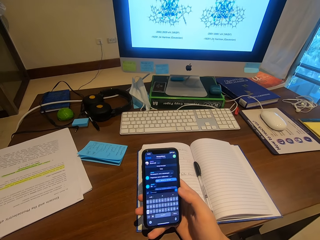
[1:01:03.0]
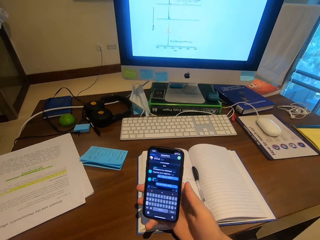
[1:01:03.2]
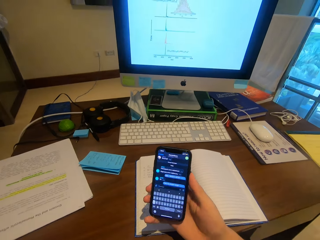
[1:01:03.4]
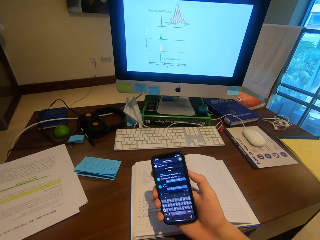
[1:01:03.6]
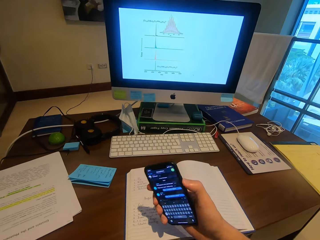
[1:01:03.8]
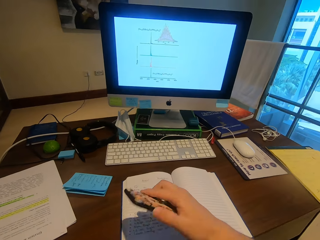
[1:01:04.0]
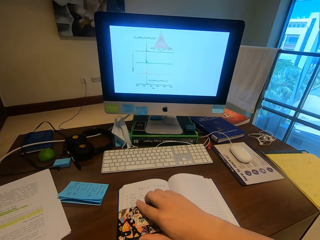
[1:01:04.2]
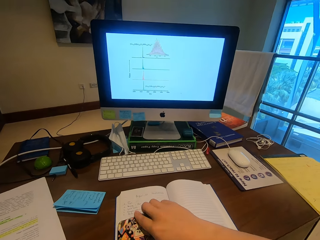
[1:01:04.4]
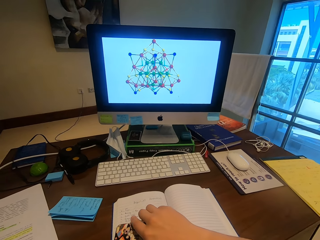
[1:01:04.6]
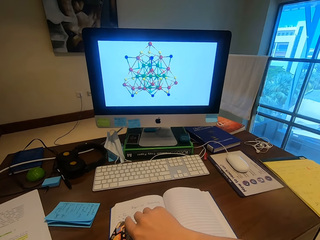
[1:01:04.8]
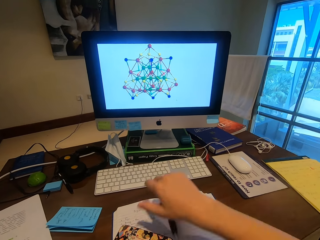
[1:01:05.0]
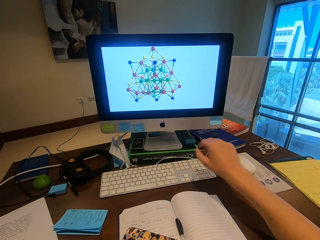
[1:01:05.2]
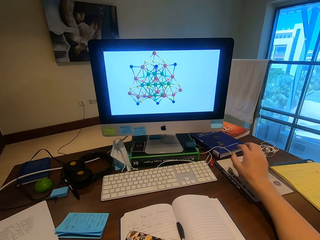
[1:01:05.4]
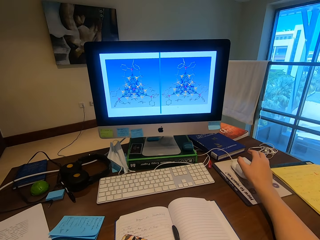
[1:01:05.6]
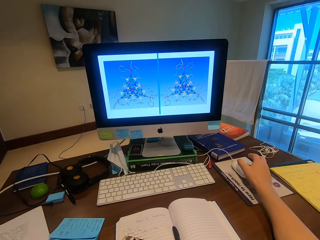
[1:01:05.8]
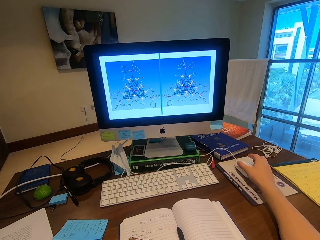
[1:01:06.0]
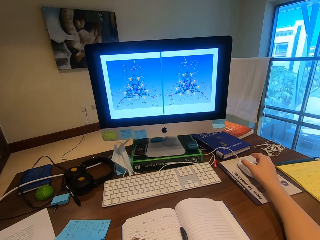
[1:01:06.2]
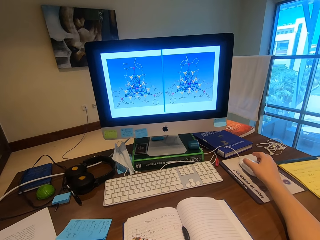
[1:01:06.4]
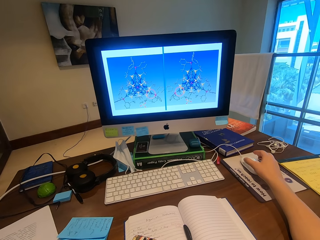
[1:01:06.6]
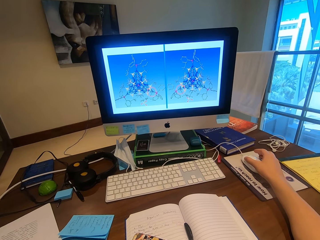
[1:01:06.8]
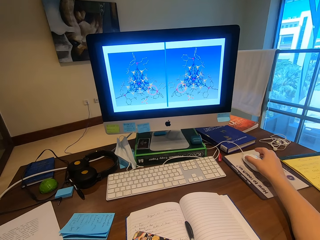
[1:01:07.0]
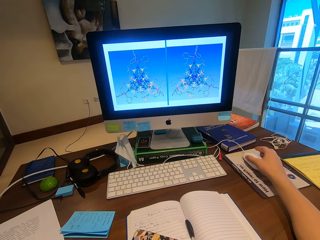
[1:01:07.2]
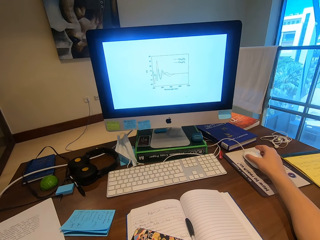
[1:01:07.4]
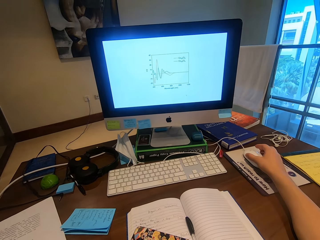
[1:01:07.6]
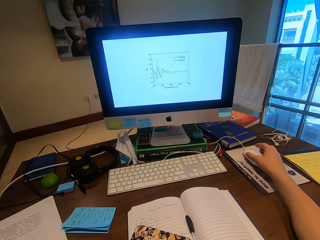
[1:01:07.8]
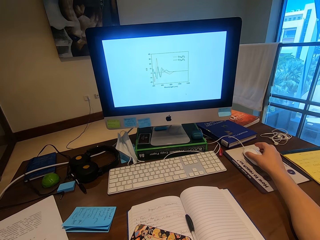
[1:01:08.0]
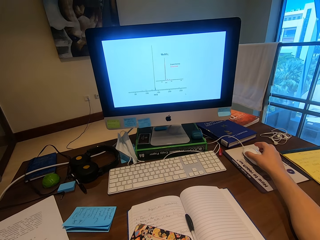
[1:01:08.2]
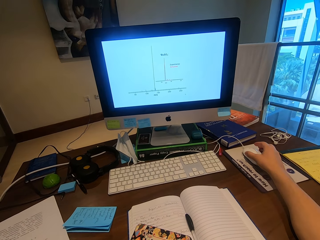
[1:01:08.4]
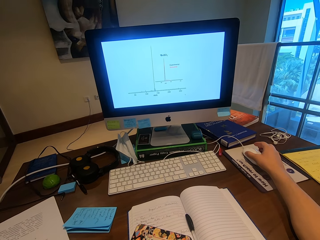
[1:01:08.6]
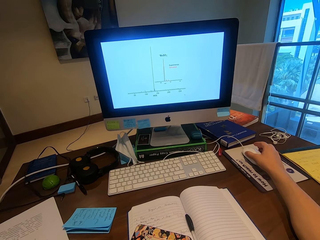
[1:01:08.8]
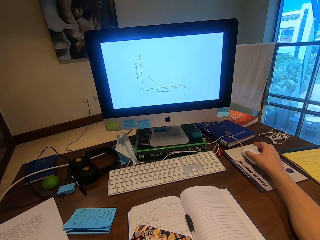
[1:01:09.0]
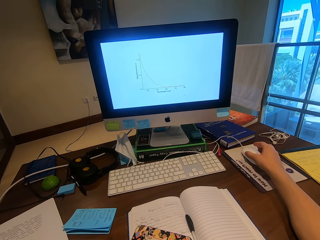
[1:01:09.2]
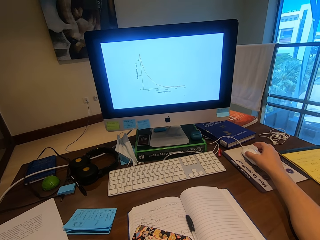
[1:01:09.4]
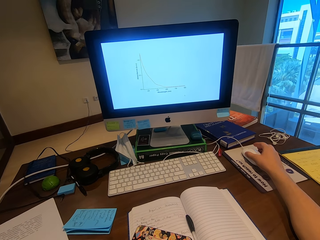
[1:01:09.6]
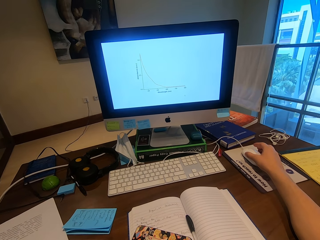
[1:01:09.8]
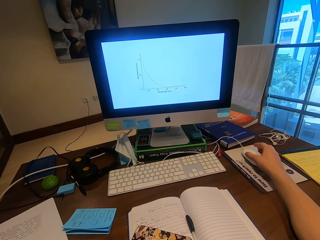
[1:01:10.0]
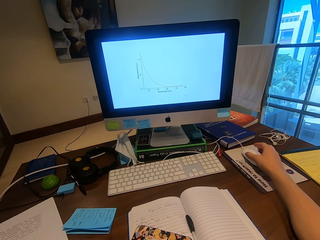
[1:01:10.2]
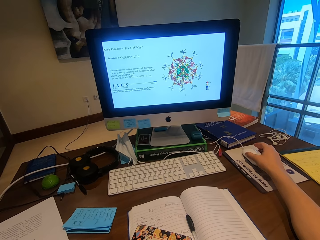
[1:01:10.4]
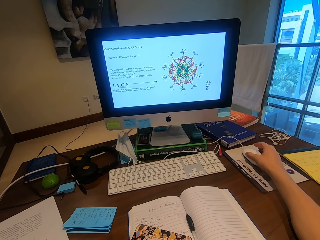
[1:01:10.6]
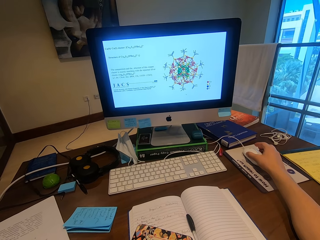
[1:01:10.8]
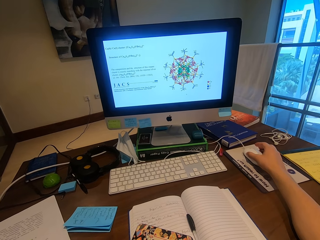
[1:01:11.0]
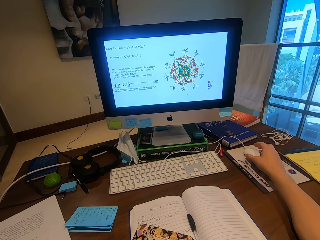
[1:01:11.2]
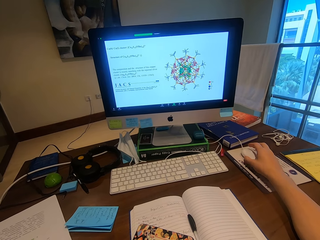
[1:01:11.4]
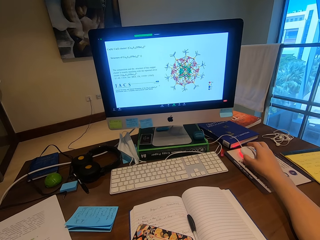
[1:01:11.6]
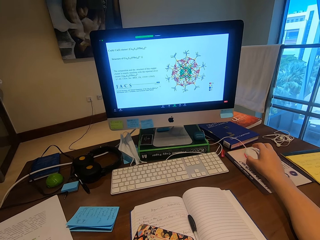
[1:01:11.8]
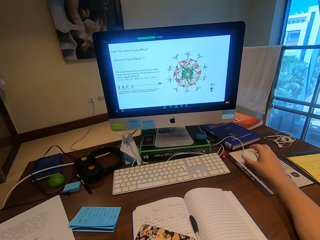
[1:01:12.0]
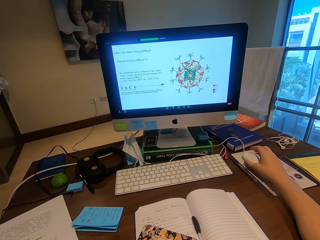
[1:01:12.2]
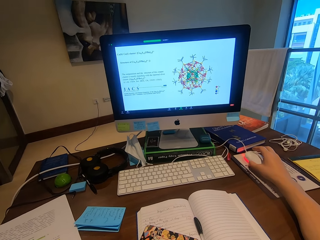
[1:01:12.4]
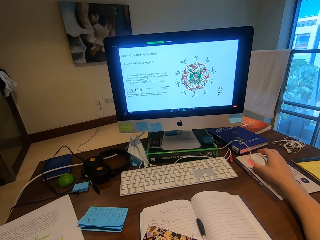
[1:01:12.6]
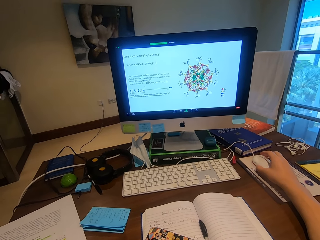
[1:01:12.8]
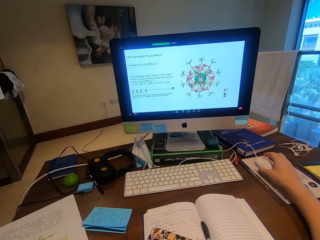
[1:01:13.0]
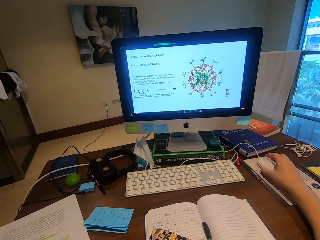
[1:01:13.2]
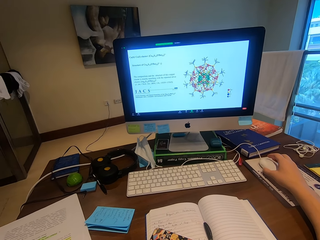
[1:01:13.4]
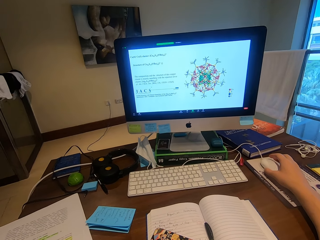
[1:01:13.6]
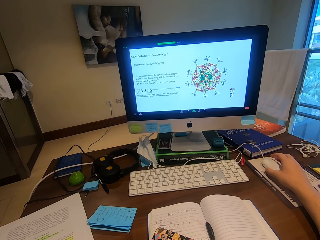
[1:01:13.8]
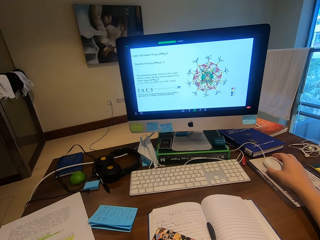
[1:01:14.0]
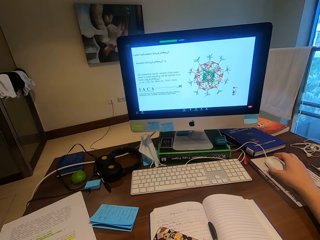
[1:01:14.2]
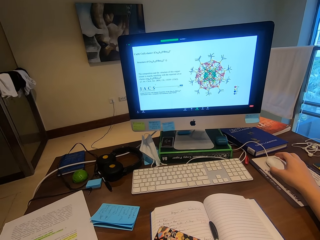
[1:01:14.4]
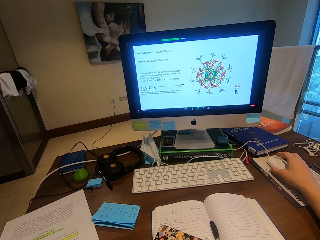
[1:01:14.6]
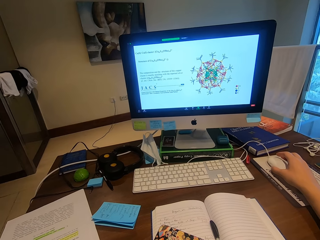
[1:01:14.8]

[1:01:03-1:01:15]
The camera wearer puts the phone on the book. They grab the mouse. They scroll at the computer.

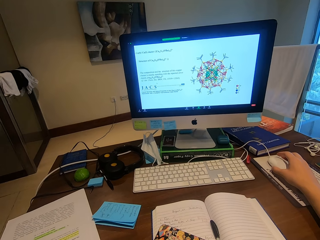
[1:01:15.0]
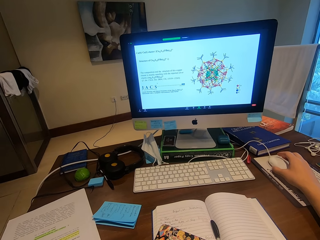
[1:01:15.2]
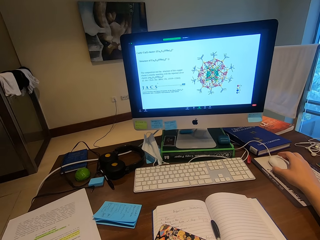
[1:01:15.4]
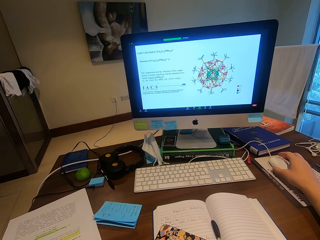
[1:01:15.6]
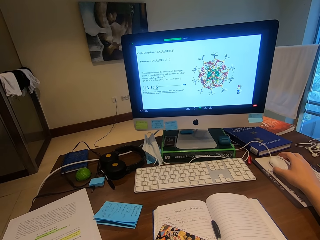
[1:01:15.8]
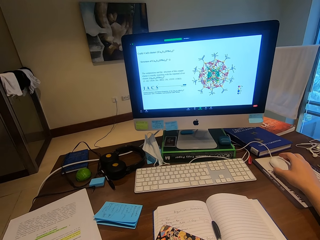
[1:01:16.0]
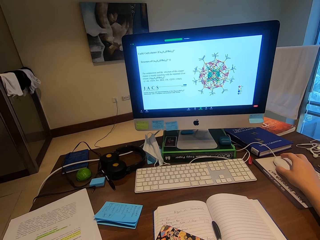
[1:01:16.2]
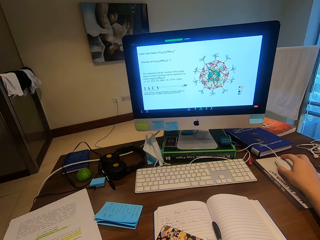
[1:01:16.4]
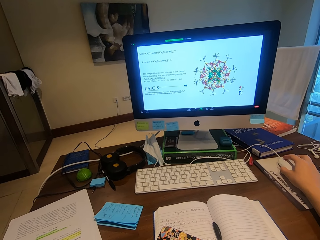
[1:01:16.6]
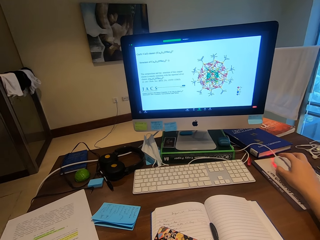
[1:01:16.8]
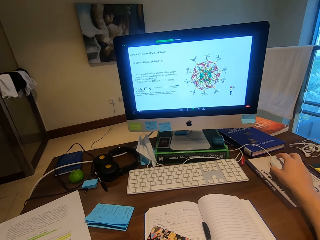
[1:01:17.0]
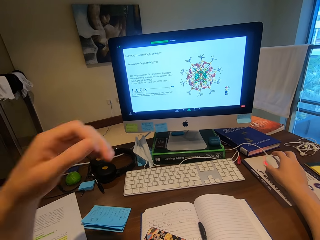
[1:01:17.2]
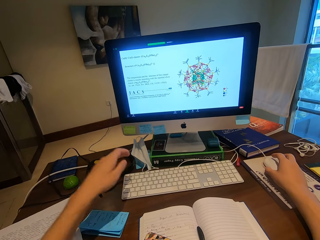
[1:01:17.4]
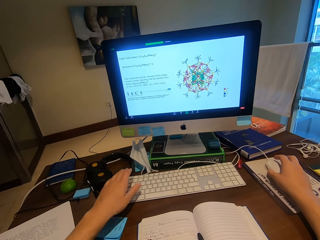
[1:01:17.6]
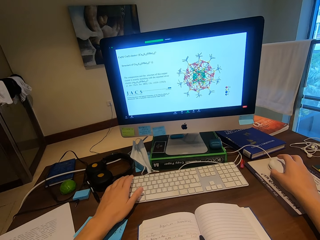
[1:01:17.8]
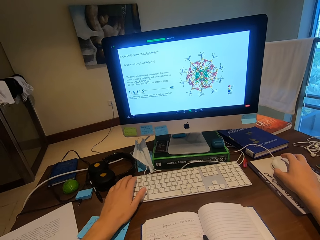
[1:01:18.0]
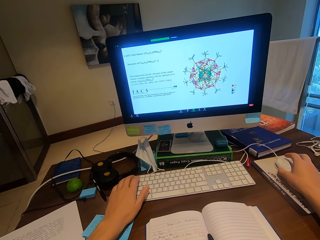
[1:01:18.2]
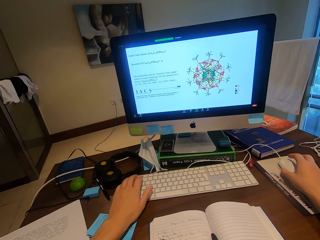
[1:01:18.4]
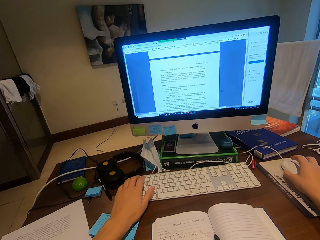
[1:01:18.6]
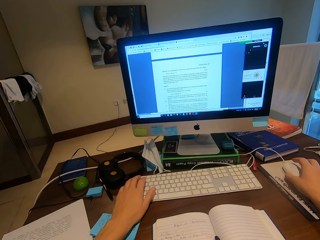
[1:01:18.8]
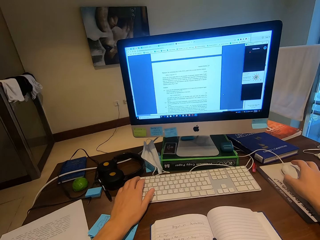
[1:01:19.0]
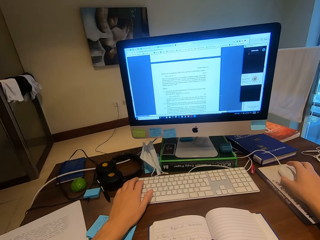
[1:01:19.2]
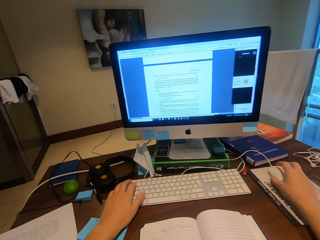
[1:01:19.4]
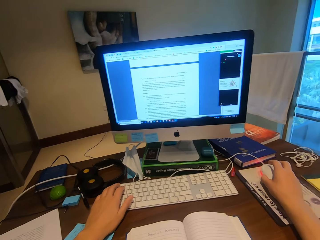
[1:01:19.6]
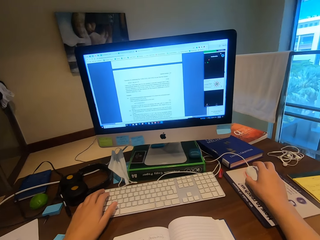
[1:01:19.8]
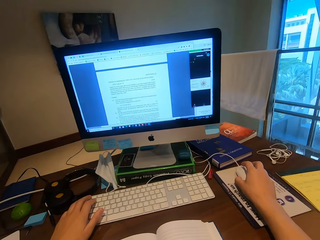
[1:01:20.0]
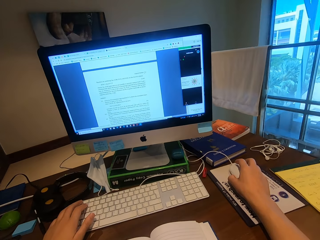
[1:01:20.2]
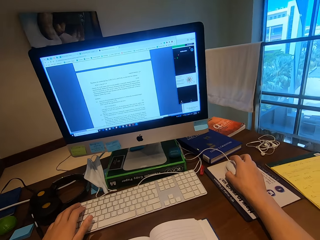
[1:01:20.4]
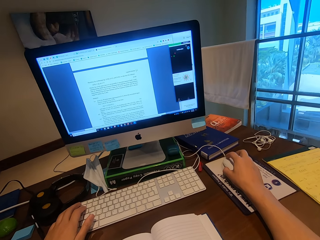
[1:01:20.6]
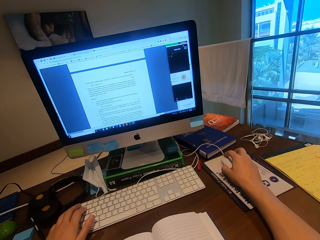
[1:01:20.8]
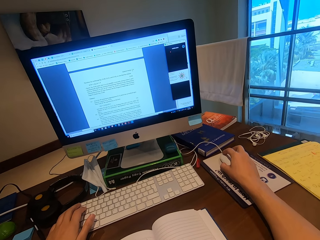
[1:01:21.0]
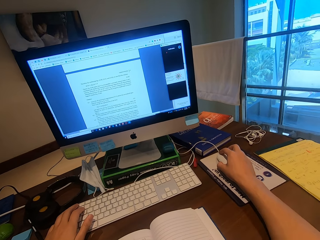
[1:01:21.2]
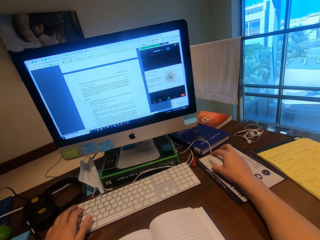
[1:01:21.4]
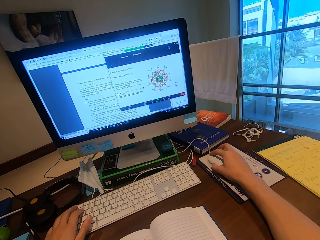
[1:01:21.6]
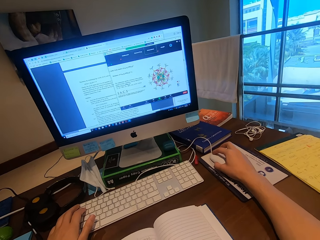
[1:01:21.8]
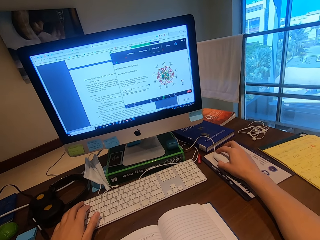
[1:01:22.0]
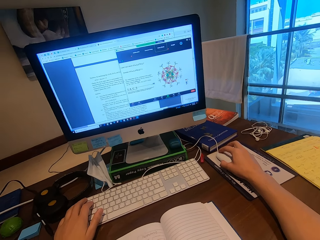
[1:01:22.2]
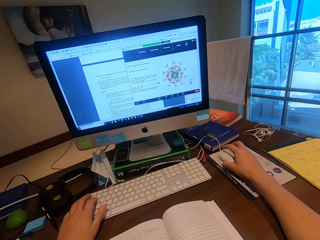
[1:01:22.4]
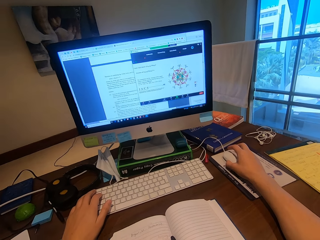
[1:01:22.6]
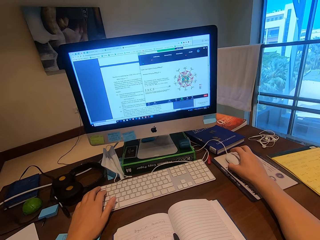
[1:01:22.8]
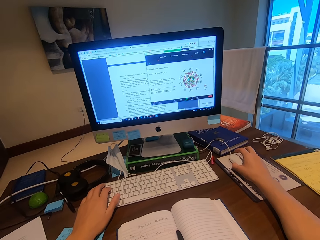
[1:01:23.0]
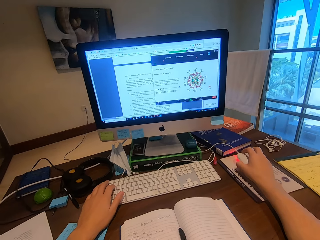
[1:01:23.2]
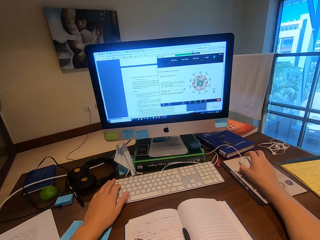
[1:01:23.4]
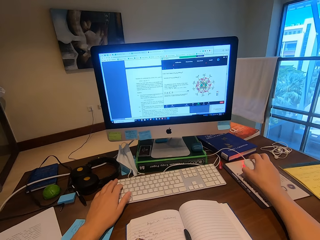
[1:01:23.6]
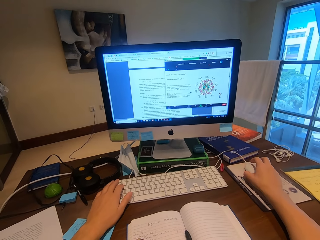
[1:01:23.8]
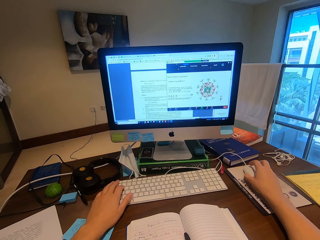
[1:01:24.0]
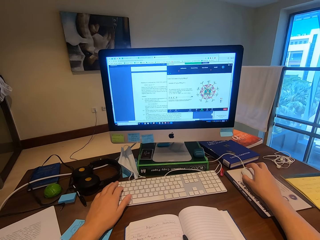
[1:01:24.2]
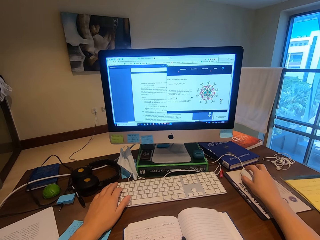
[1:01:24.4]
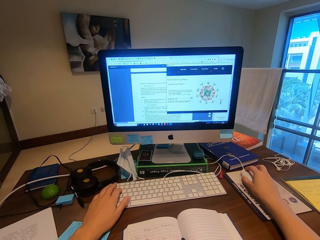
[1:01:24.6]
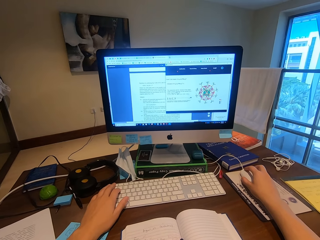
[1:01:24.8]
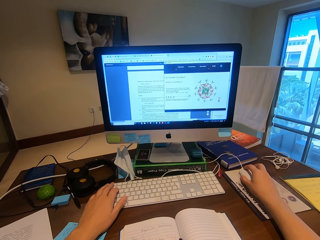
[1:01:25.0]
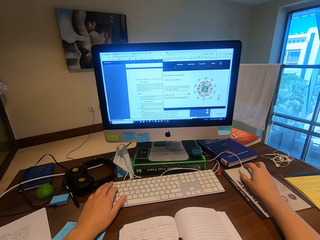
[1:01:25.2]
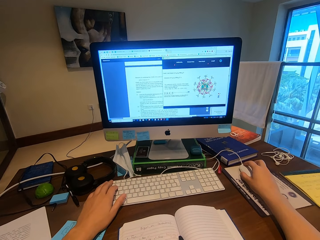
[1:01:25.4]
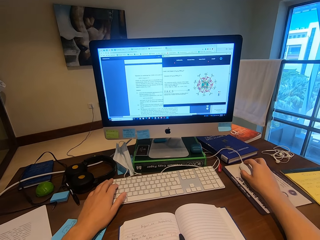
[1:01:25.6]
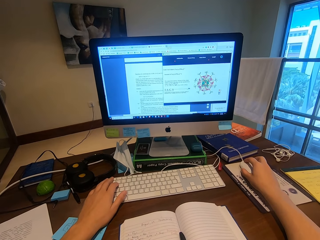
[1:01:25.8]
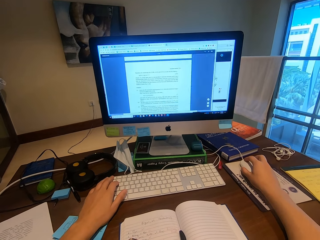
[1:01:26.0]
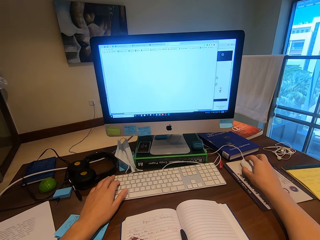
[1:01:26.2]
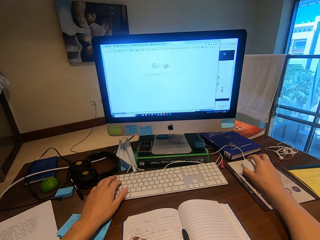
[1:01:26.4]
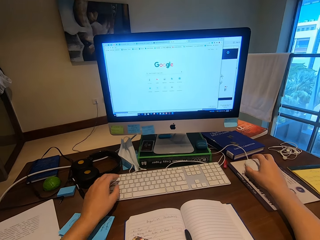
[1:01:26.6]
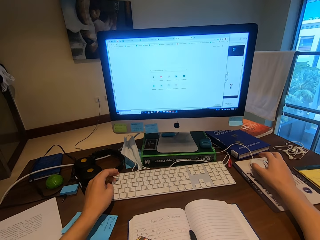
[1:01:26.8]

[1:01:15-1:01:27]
The camera wearer holds the keyboard. They type the keyboard.
